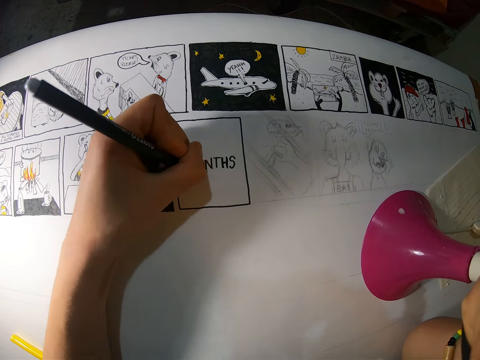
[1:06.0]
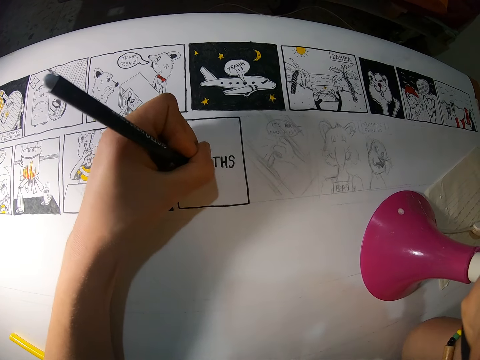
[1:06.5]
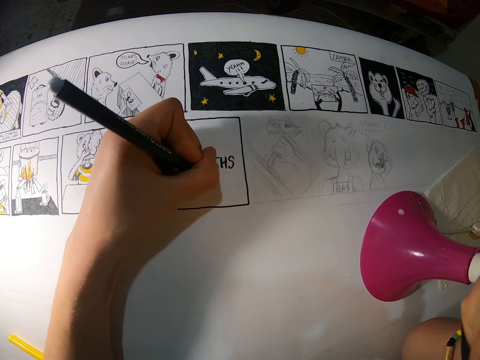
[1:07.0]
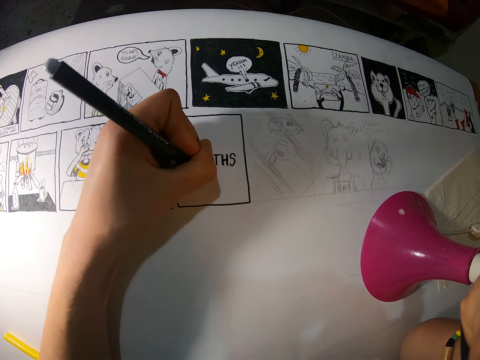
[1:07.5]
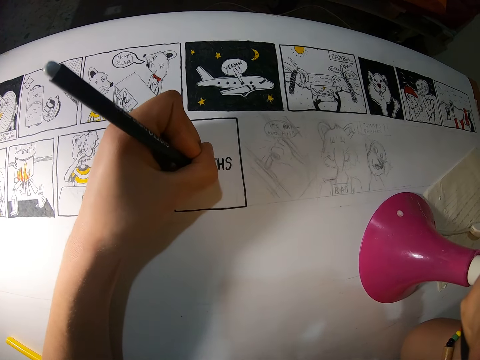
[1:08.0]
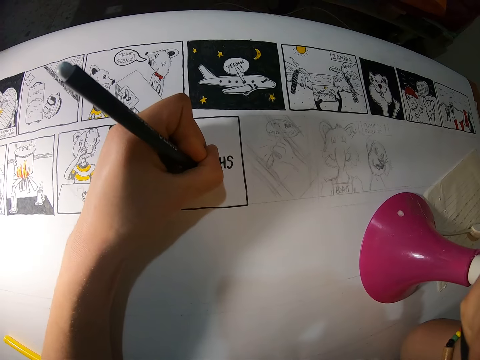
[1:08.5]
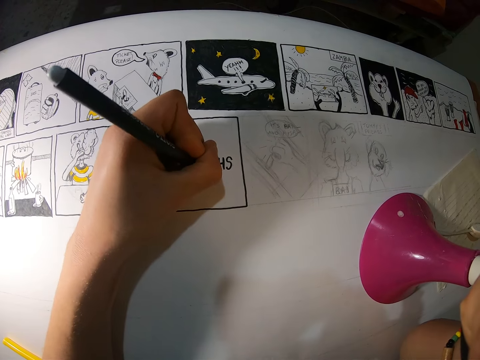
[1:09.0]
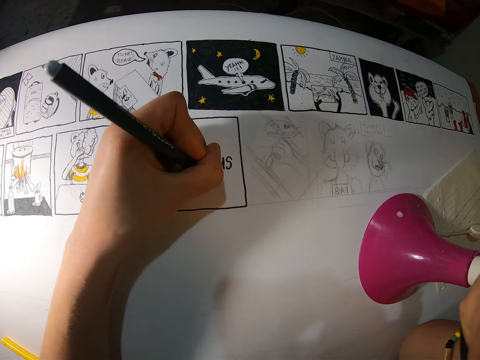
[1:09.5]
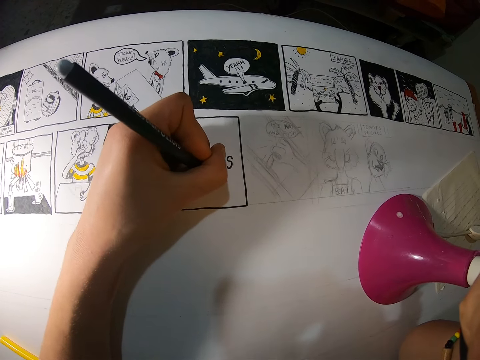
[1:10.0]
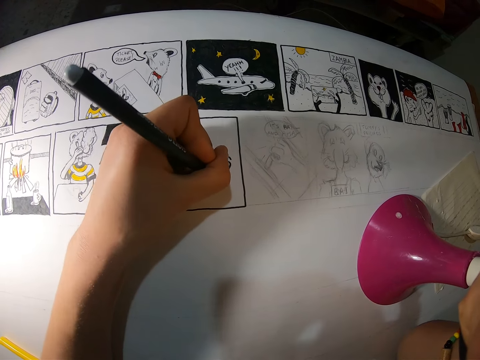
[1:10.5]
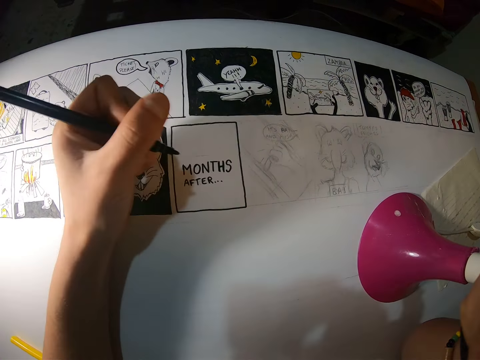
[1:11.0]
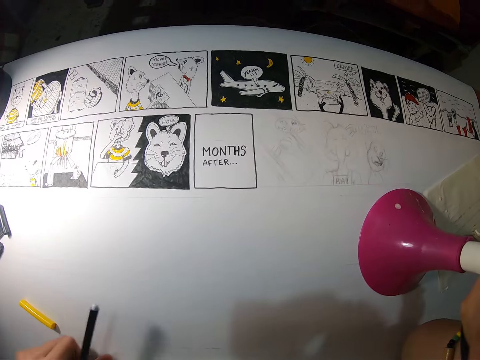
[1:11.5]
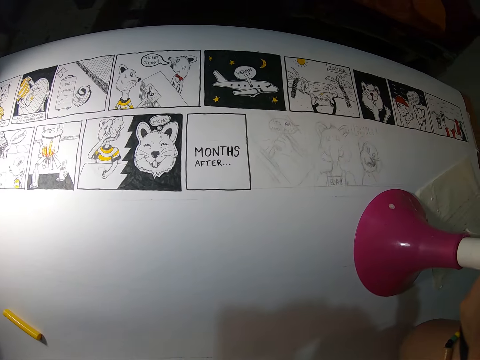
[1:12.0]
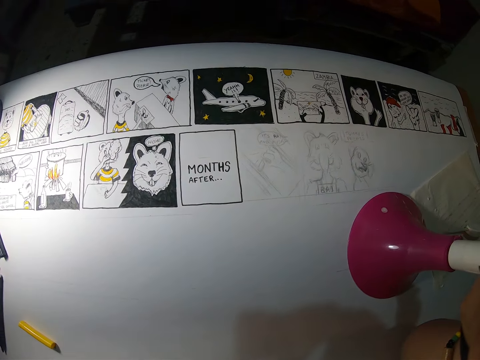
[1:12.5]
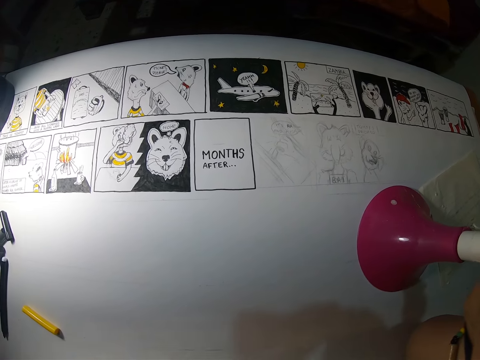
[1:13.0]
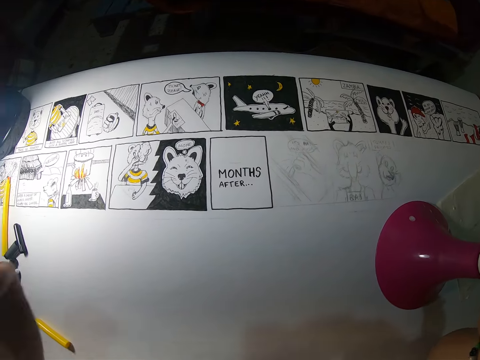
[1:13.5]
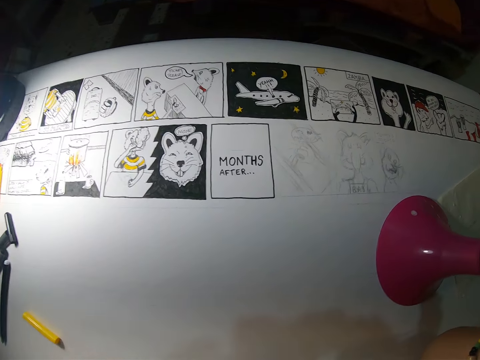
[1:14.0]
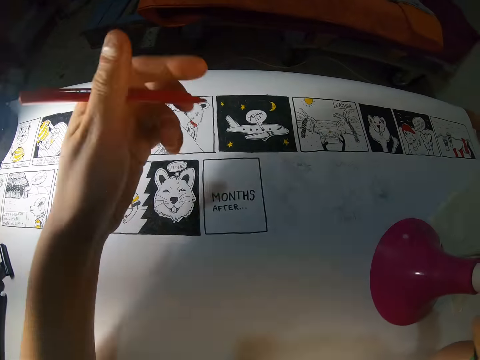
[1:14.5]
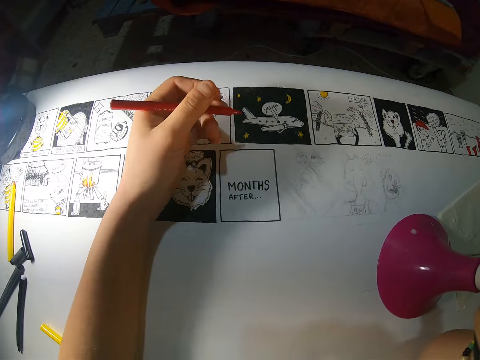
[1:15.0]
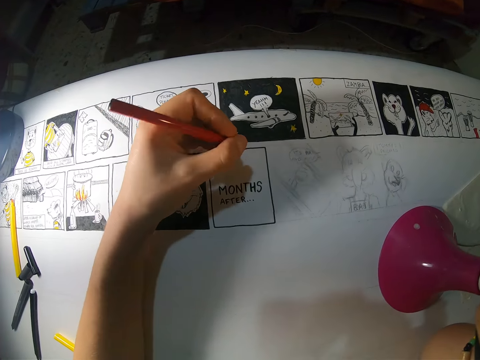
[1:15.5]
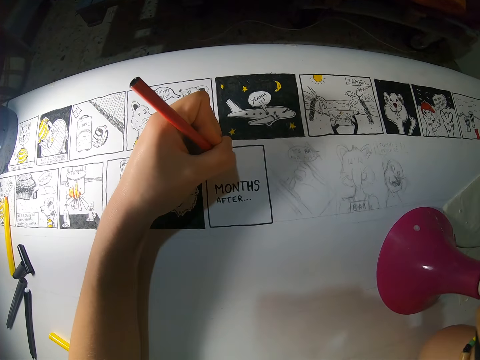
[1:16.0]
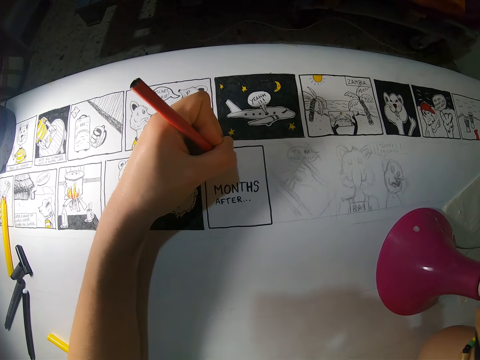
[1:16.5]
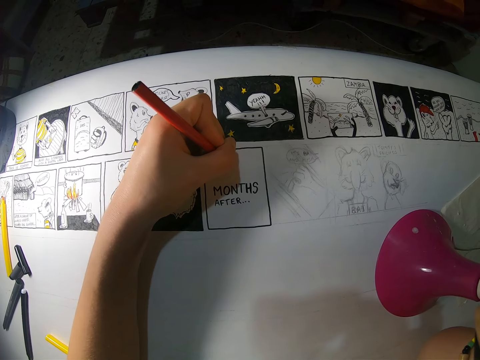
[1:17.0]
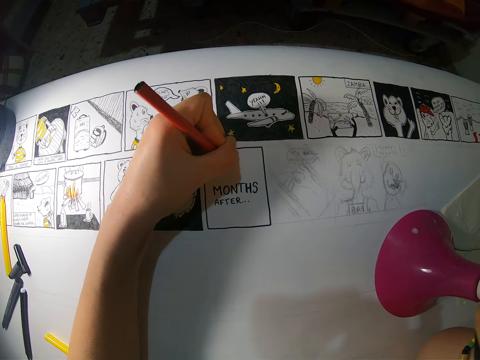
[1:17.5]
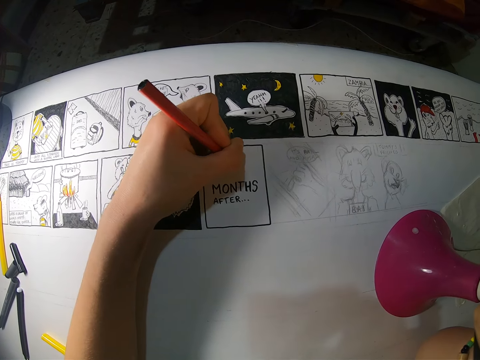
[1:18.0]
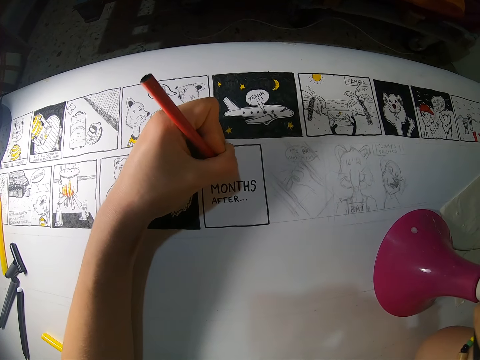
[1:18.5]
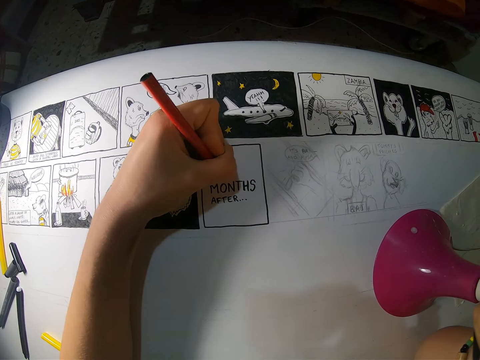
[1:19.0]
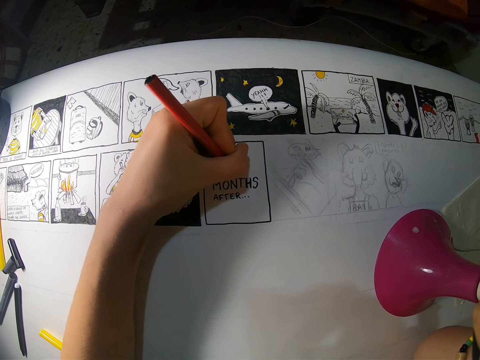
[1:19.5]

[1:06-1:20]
The camera wearer moves his left hand away. He moves his left hand. He holds a red paint pen in his left hand. He lowers his left hand. He draws on a canvas with the red paint pen in his left hand. He writes on the board.

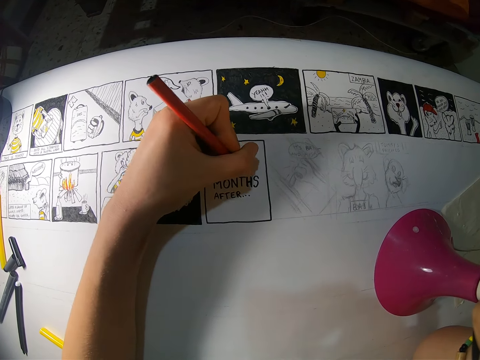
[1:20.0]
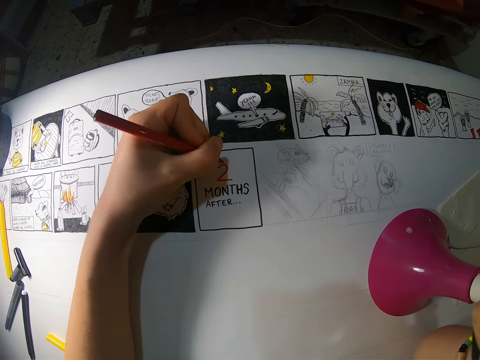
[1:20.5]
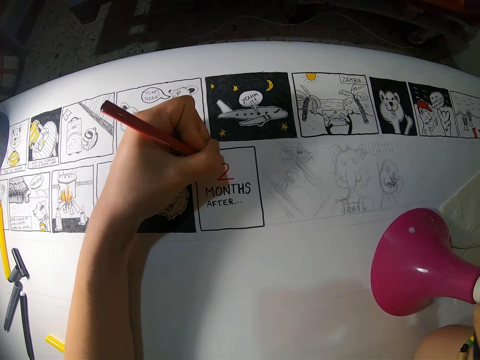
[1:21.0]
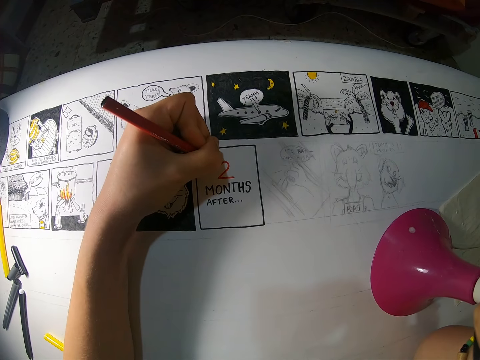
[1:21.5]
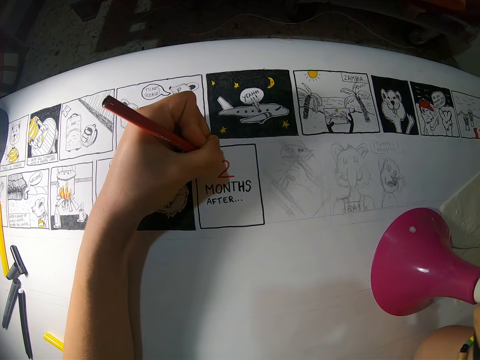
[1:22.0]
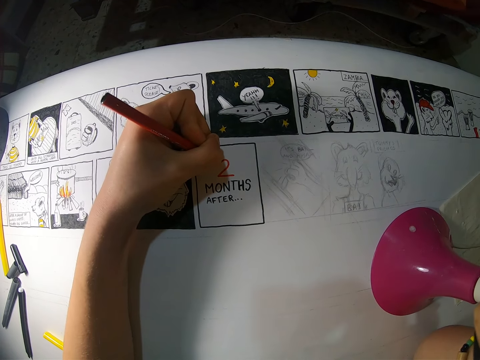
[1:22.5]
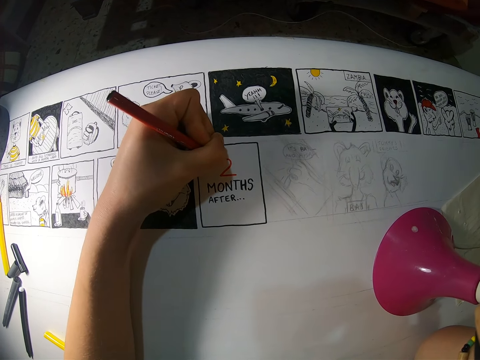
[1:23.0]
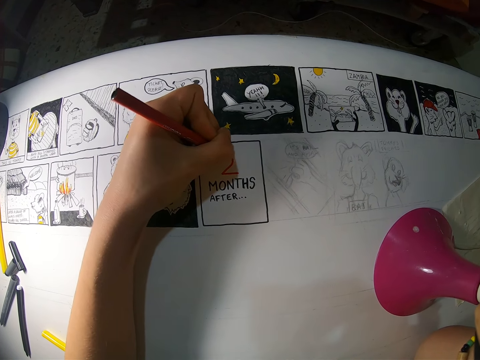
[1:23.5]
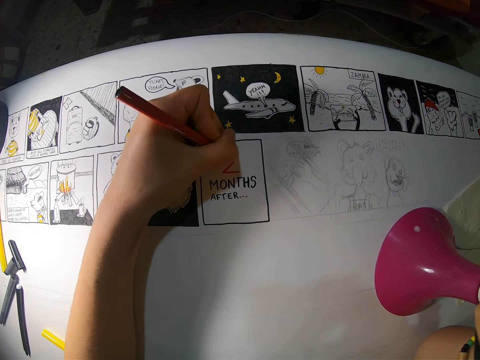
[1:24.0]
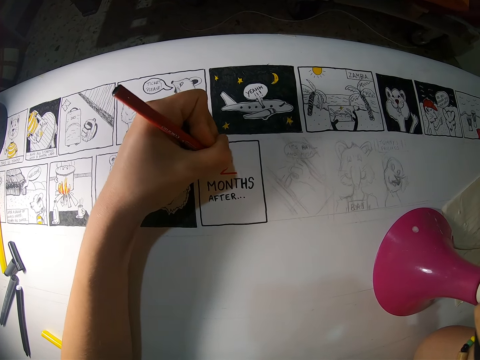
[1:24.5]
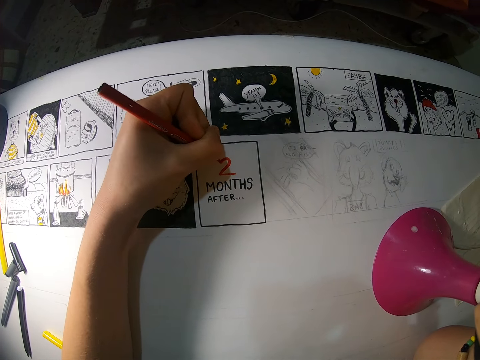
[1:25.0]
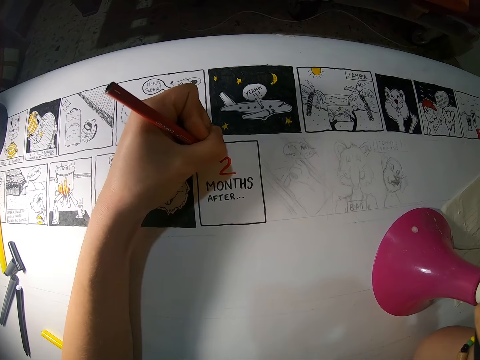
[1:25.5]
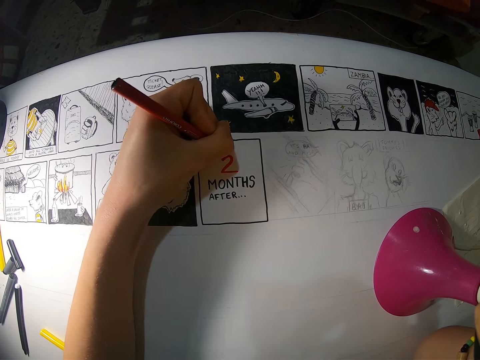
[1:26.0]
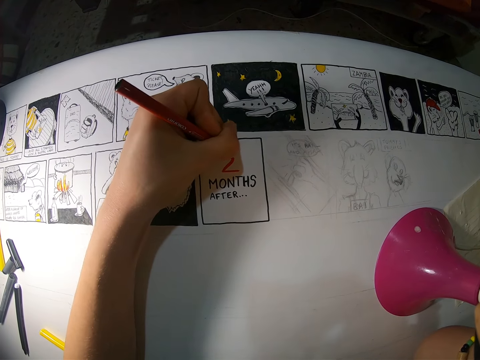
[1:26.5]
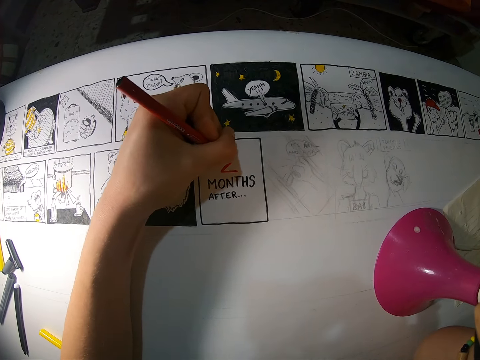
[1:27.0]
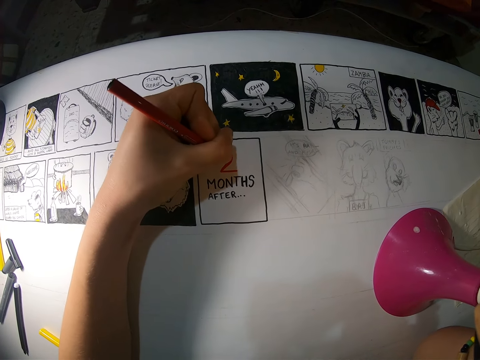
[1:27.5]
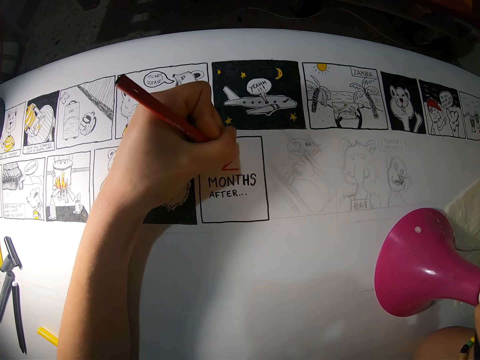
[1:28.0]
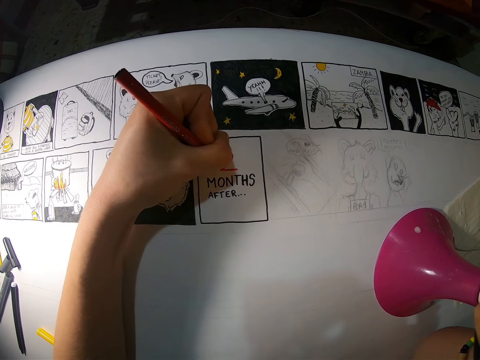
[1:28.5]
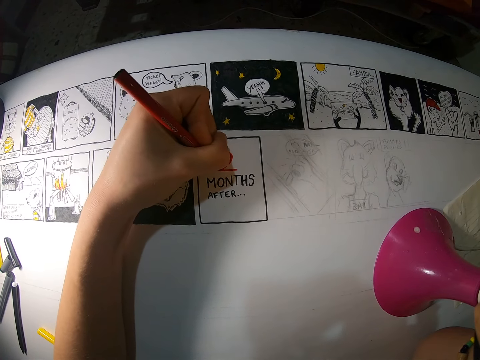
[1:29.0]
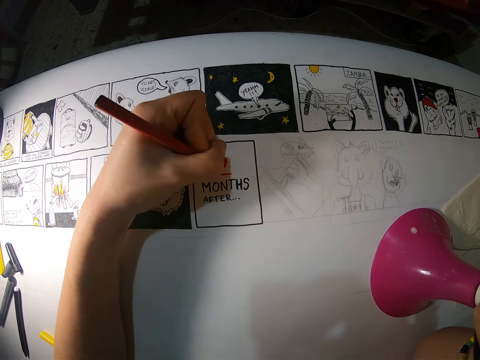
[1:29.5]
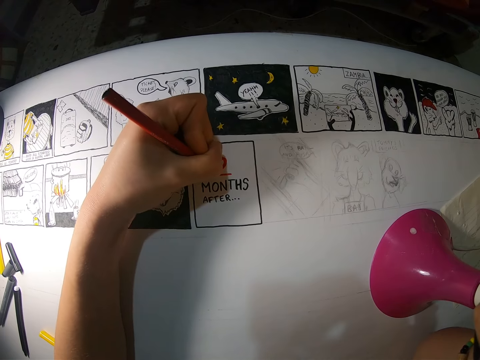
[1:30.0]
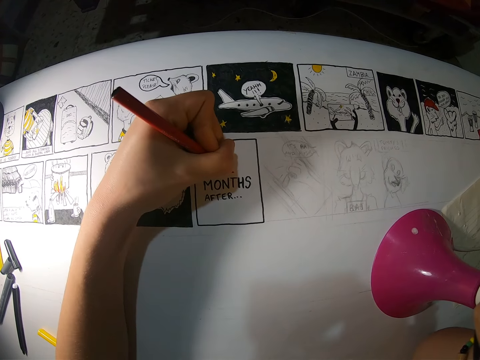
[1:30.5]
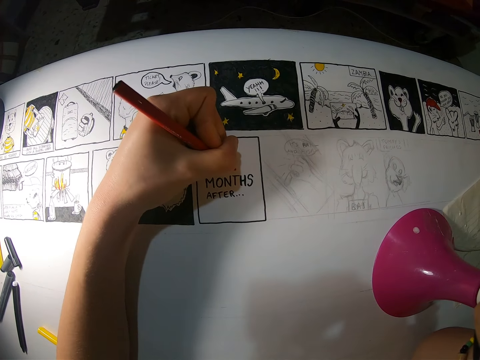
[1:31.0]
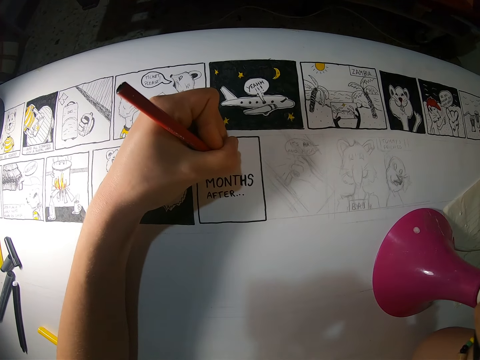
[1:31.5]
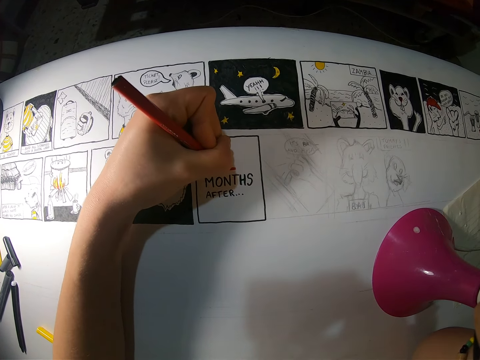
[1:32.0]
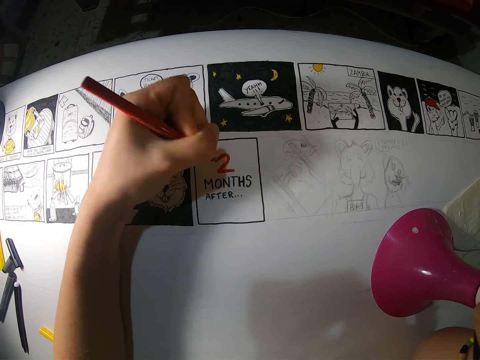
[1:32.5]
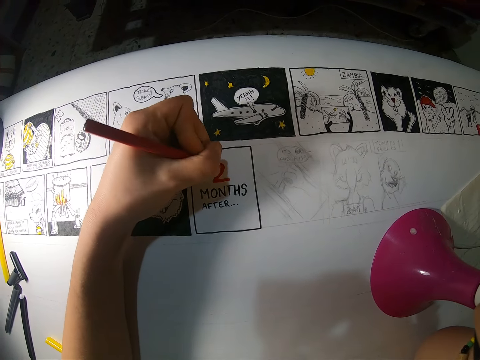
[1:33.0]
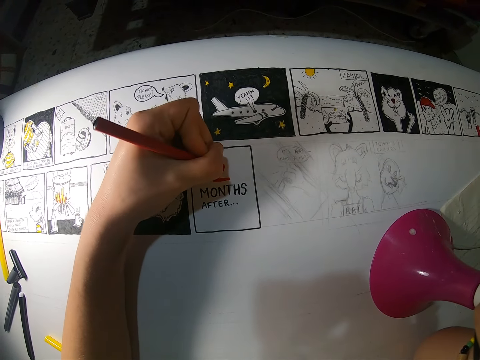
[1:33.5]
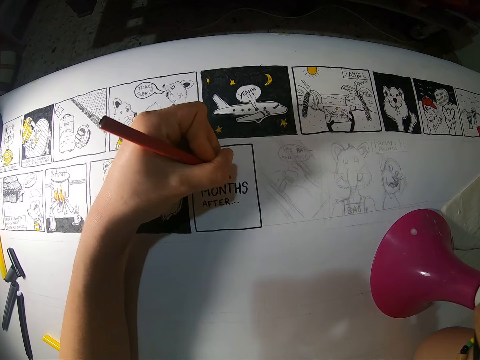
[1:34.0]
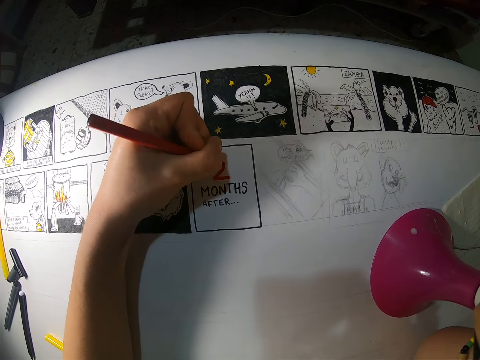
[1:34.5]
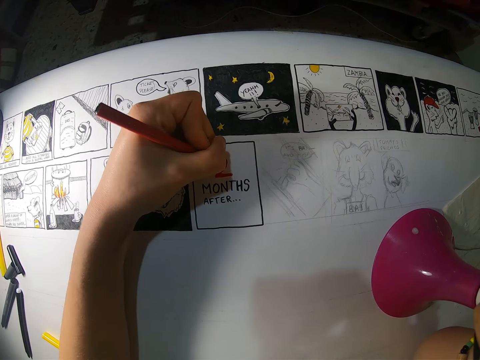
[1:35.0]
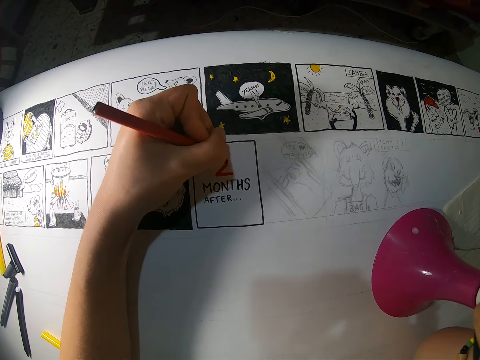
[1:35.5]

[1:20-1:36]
The camera wearer writes on the board. They write on the board repeatedly.
